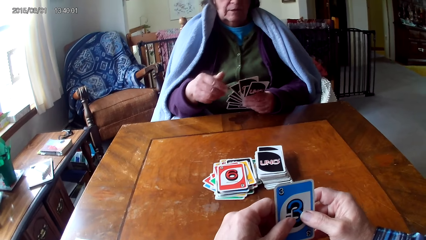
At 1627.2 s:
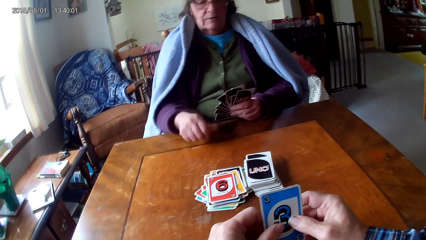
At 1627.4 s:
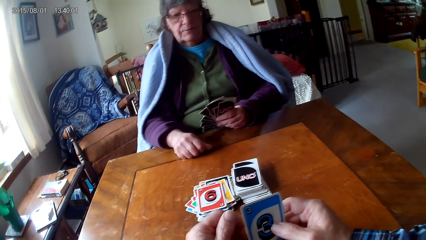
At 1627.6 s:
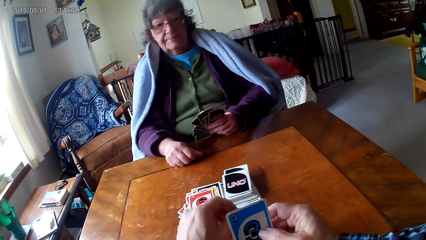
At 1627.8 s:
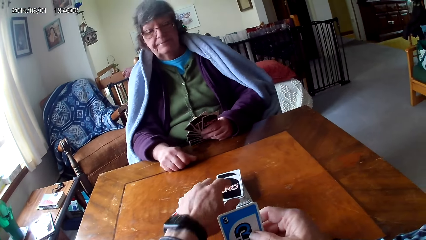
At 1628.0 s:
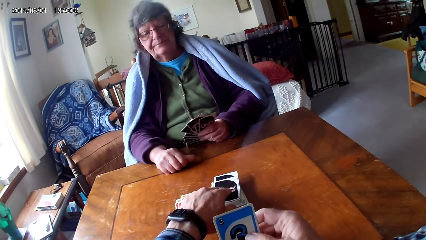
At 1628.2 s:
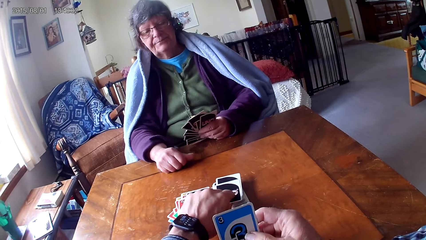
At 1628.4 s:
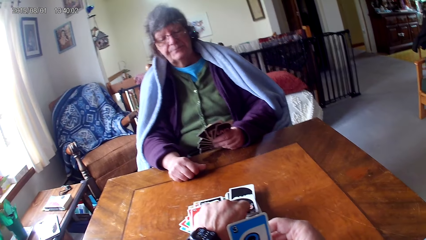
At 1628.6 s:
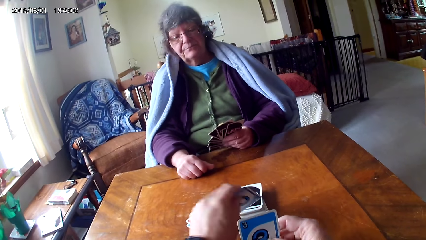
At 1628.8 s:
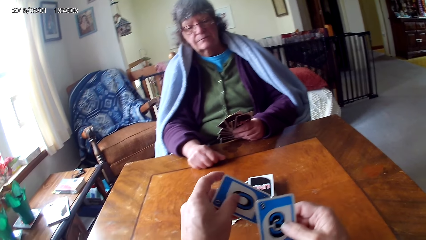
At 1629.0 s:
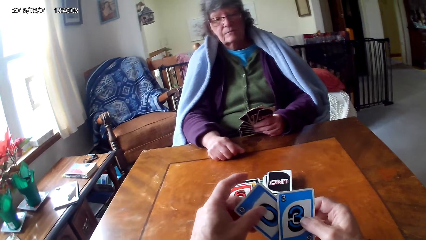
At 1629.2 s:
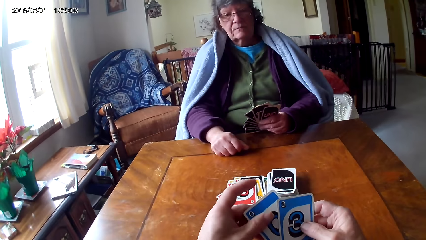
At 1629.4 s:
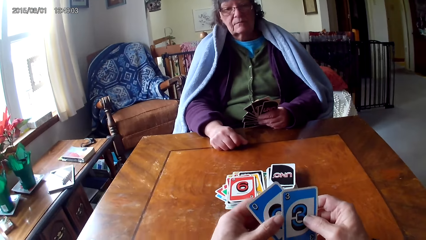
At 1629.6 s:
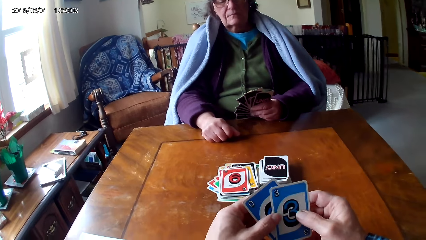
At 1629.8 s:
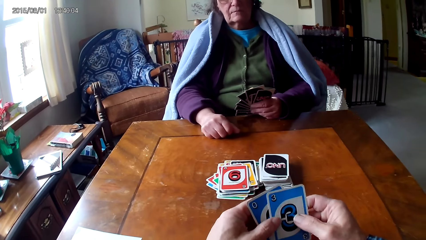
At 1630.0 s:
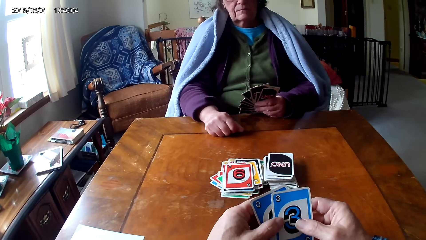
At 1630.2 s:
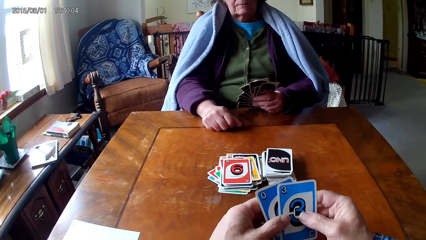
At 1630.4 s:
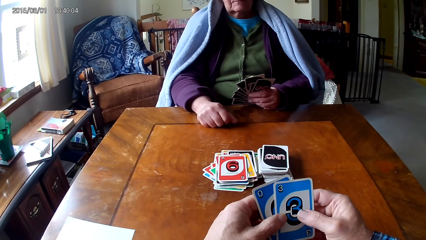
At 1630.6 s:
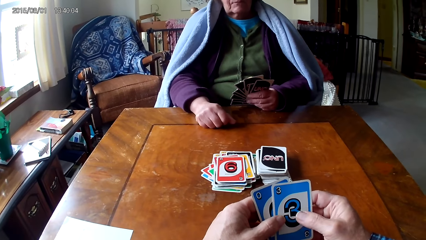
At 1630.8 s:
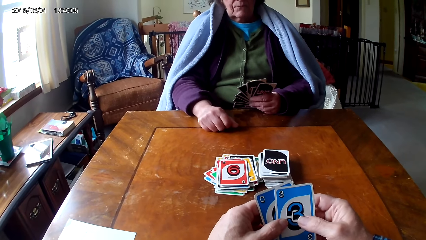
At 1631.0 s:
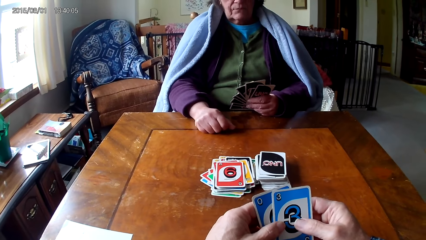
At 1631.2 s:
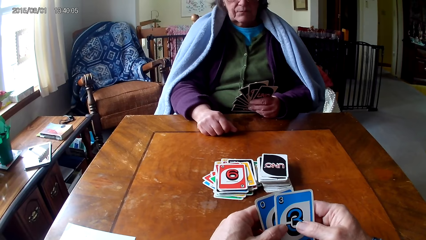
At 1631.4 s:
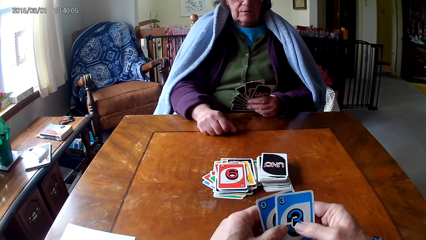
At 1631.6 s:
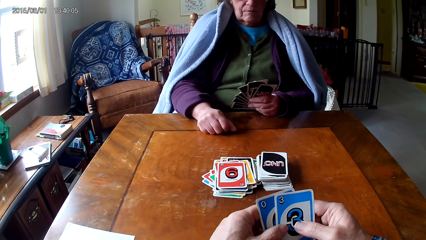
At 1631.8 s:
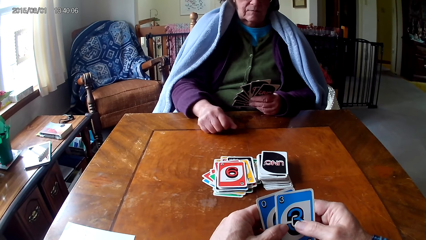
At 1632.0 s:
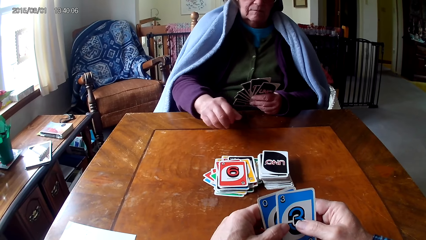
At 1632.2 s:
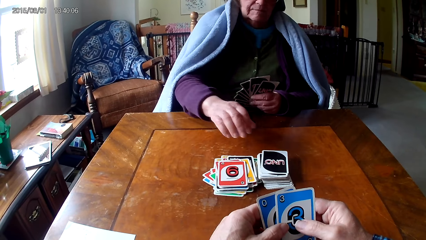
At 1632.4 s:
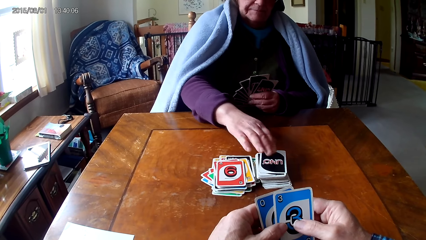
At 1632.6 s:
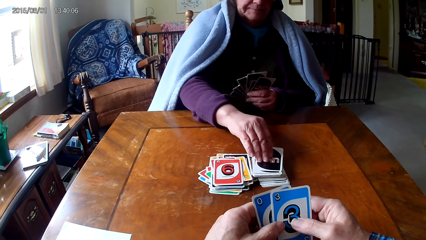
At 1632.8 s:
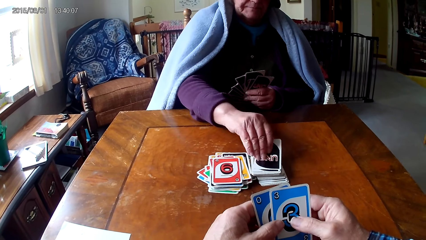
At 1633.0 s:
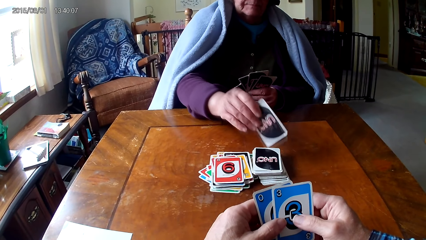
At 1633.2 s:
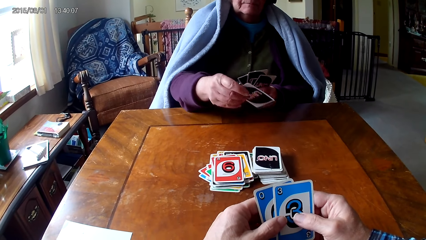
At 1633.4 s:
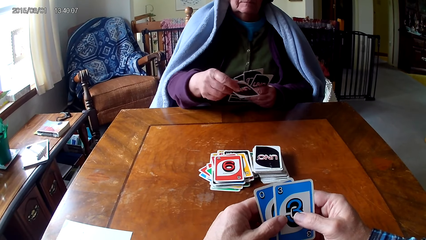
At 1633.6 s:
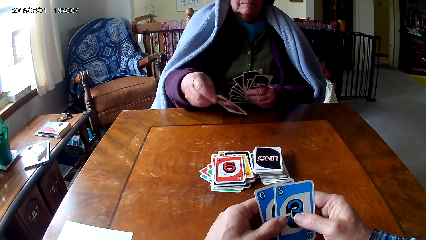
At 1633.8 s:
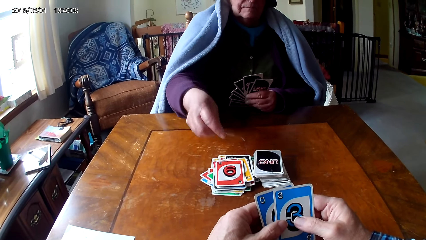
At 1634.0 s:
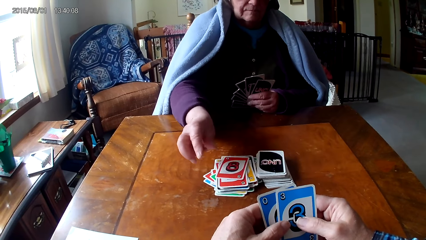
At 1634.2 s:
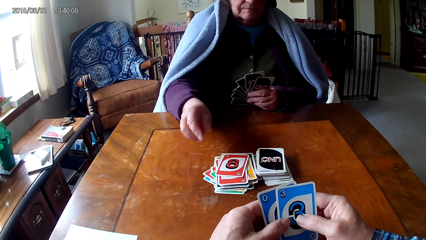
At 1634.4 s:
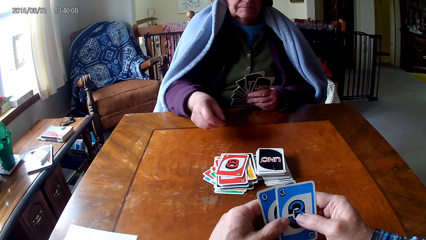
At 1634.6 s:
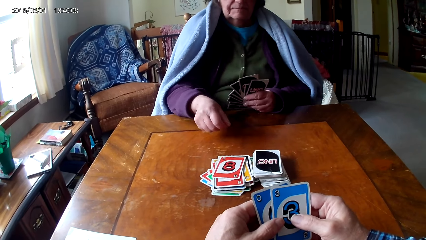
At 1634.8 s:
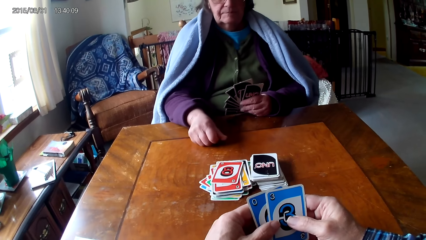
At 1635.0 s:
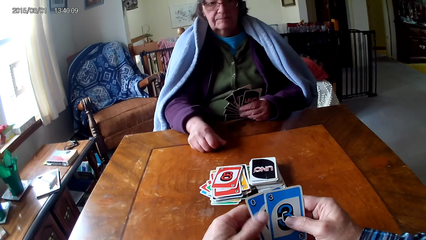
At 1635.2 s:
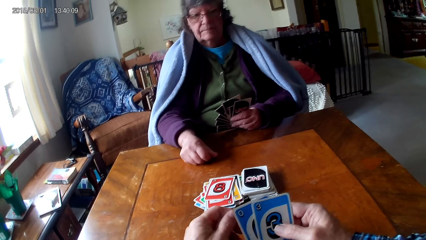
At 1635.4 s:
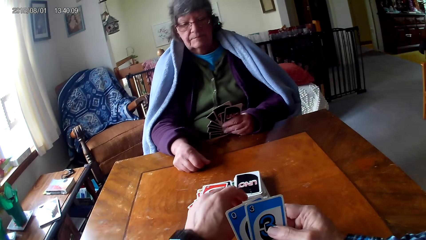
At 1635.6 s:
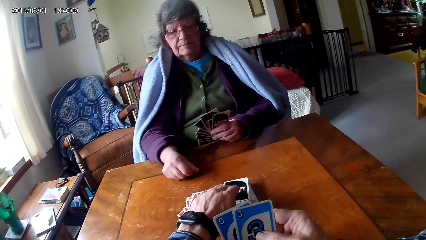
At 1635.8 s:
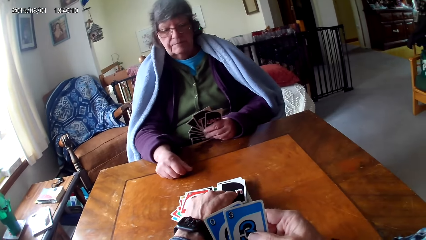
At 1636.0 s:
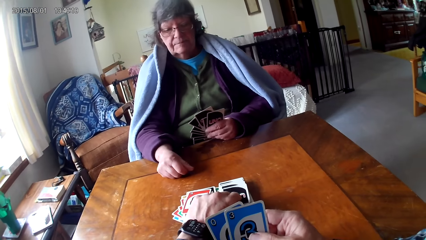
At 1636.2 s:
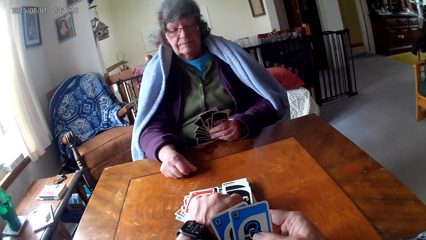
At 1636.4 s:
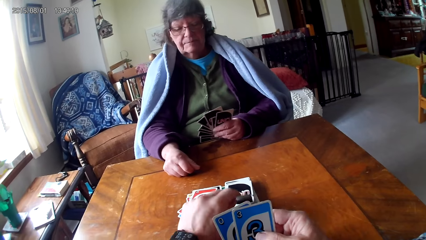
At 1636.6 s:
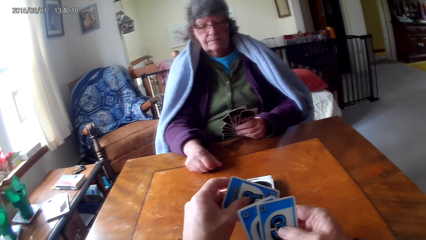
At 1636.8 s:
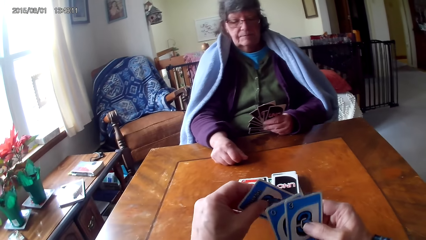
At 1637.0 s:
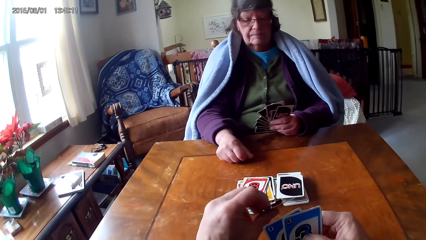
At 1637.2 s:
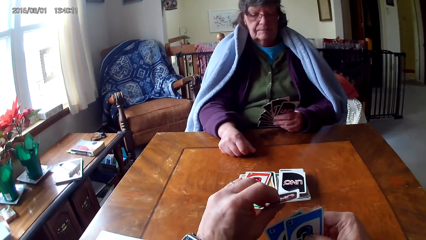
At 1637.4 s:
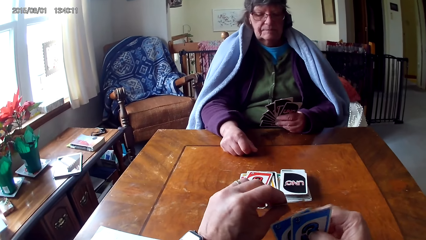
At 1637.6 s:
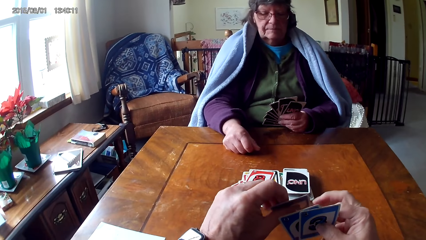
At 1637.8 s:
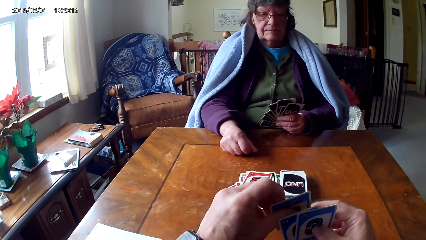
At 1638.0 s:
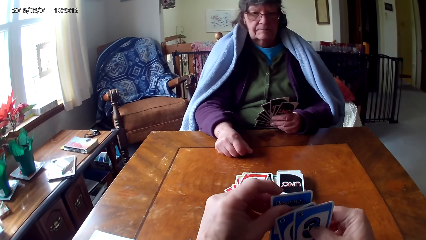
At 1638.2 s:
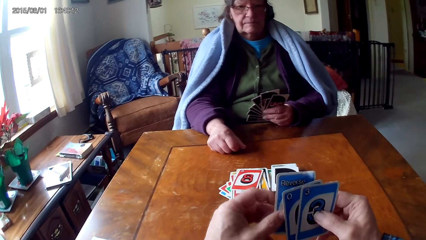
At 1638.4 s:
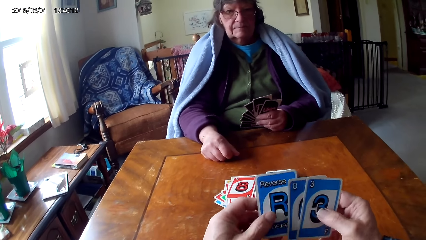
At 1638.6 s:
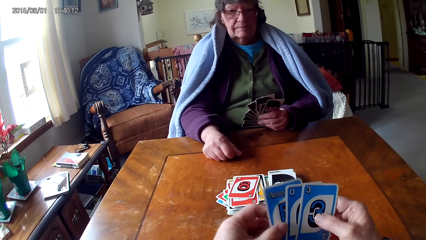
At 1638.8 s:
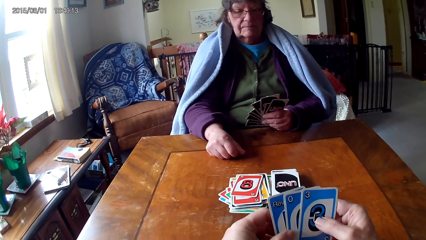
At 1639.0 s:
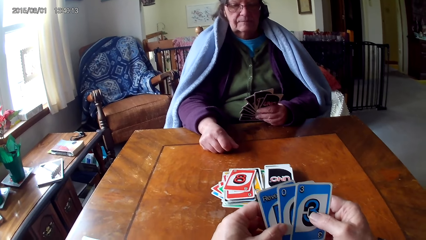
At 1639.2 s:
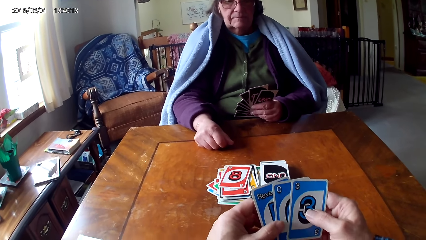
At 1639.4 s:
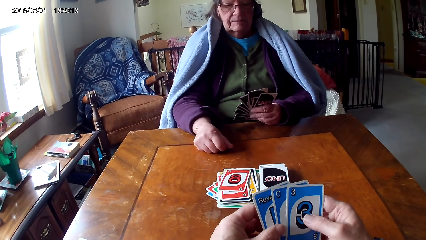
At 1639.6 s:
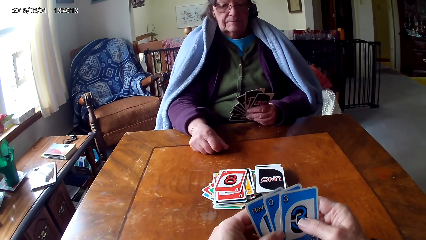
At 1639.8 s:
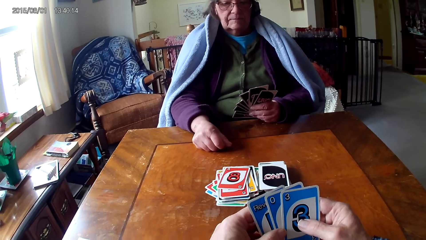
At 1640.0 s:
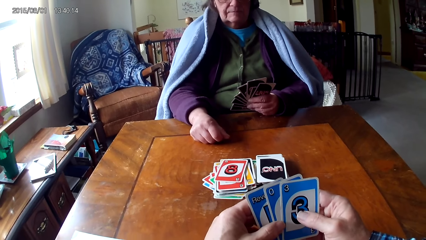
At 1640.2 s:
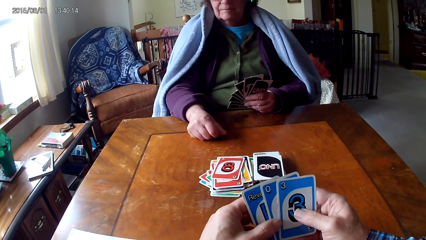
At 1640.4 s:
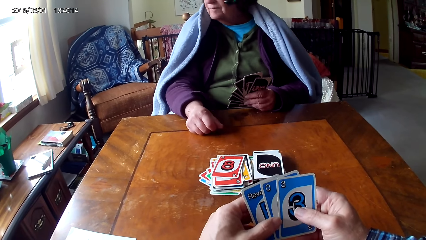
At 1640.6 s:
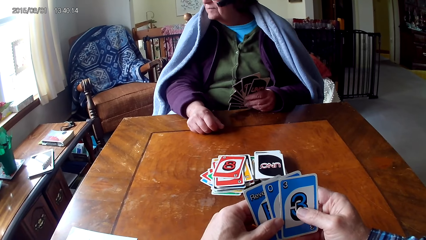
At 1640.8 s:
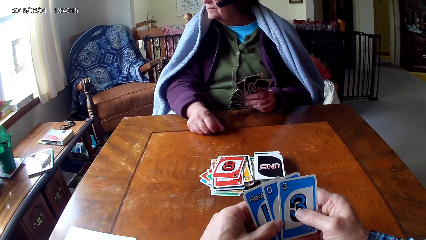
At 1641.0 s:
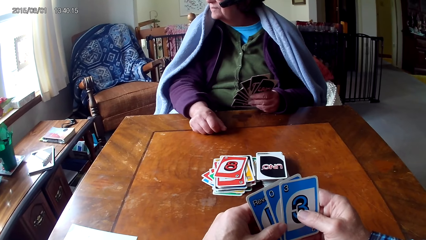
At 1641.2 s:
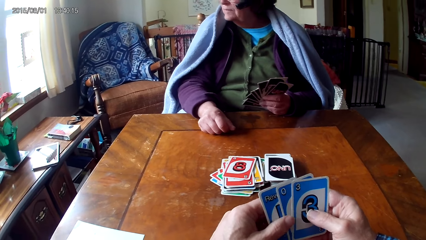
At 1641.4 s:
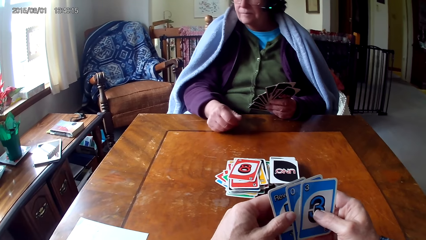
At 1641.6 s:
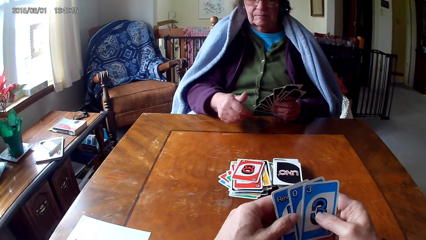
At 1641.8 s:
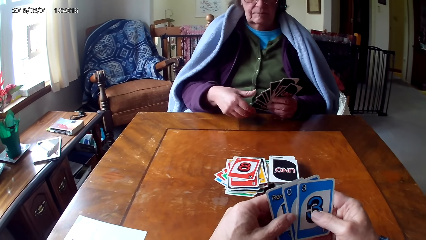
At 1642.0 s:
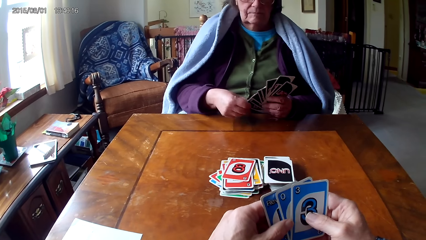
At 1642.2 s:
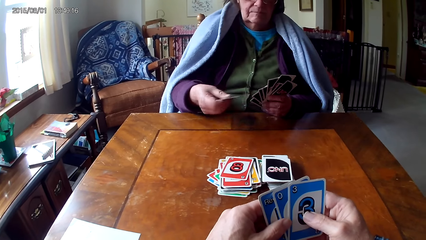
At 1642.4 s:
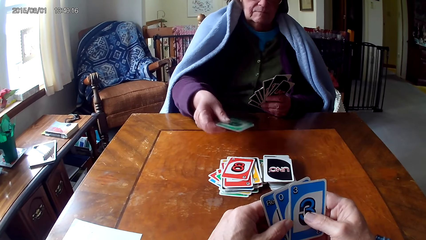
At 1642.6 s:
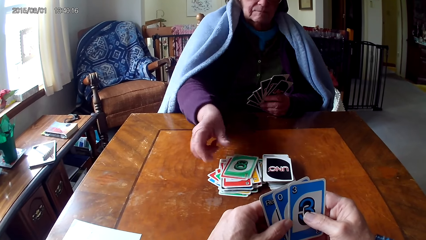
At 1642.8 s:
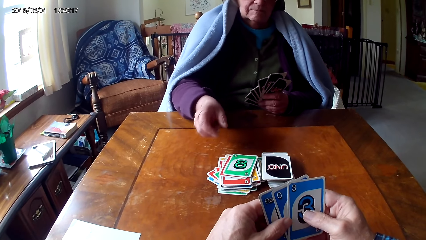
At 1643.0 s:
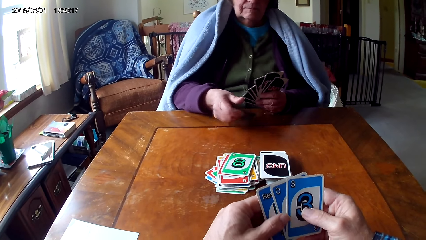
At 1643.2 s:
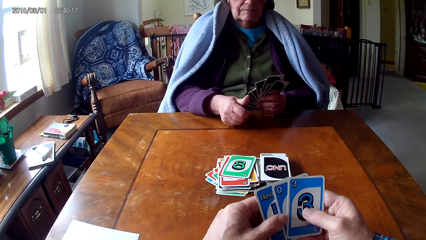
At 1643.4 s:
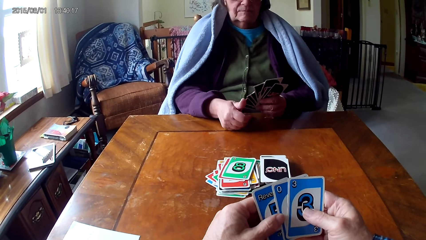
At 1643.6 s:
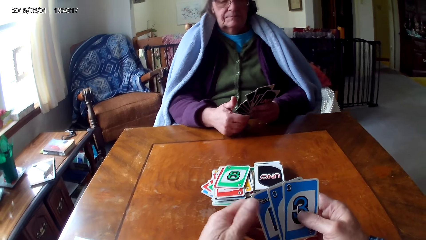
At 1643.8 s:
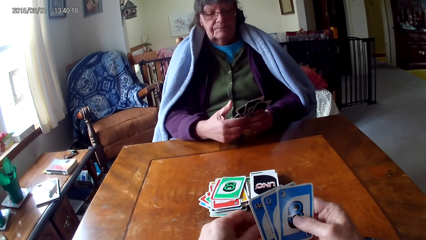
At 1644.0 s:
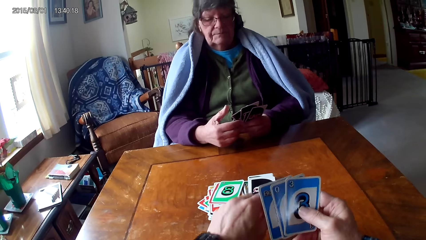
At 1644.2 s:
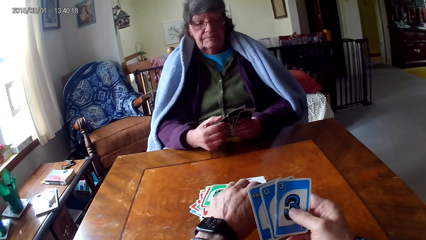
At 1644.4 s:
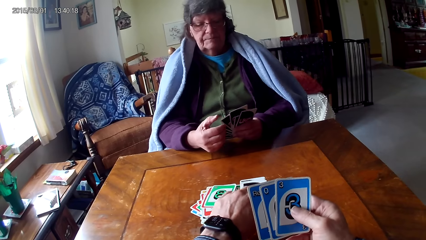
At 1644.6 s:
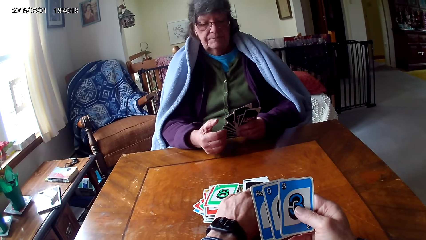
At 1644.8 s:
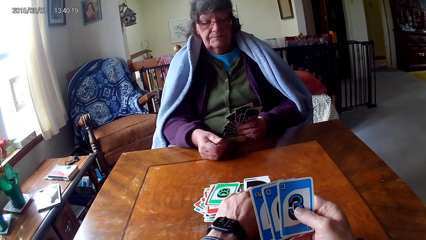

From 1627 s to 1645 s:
A woman puts a card on other cards. The camera wearer picks the card. They hold the cards with their hands. The woman picks the card, places the card on the table, and puts a hand on the table. The camera wearer picks a card on the table. They hold the cards with their hands and look at the cards. The woman picks a card on the other hand and puts down the card.
